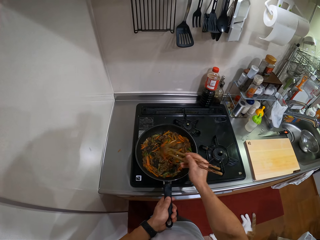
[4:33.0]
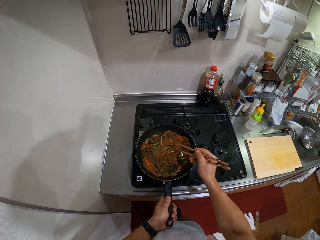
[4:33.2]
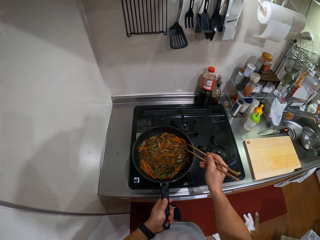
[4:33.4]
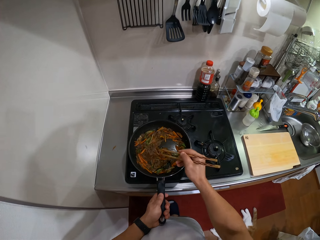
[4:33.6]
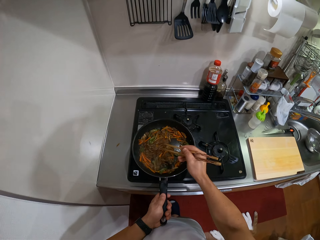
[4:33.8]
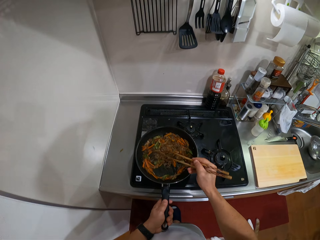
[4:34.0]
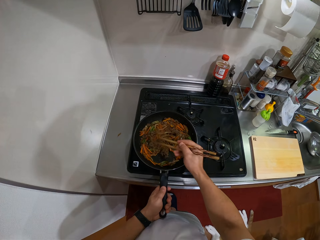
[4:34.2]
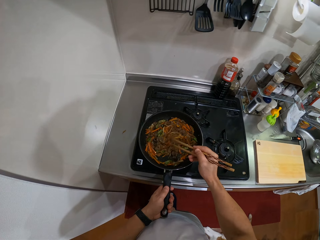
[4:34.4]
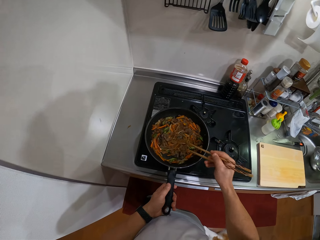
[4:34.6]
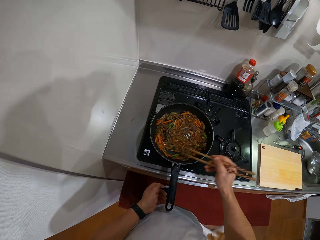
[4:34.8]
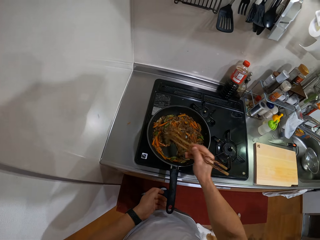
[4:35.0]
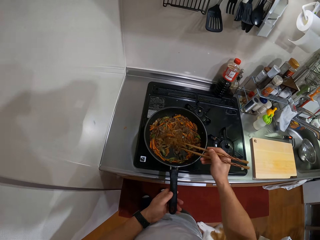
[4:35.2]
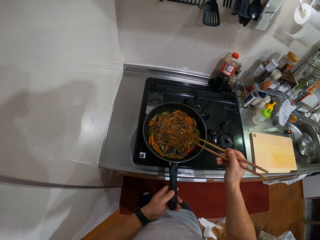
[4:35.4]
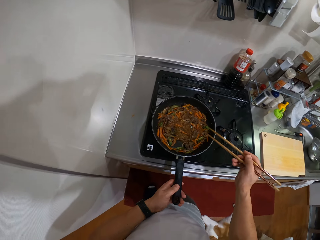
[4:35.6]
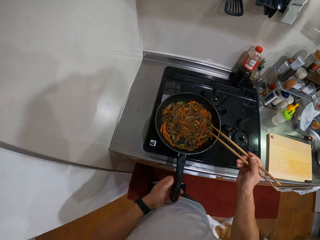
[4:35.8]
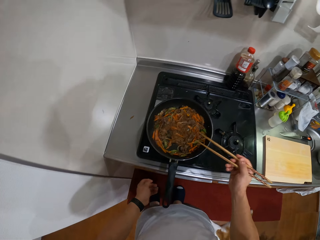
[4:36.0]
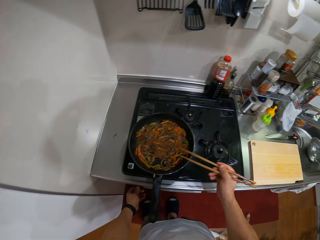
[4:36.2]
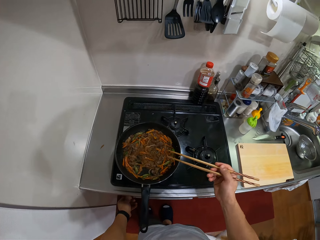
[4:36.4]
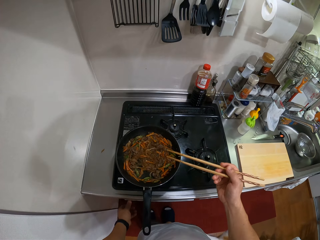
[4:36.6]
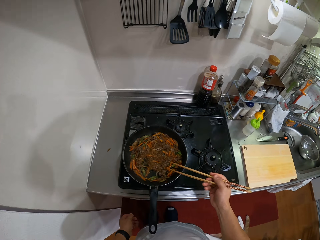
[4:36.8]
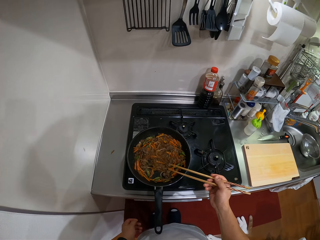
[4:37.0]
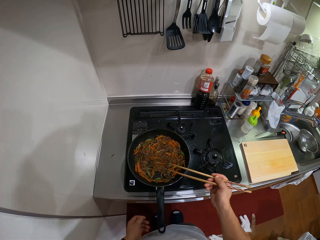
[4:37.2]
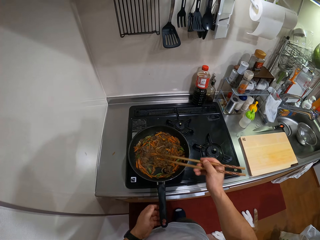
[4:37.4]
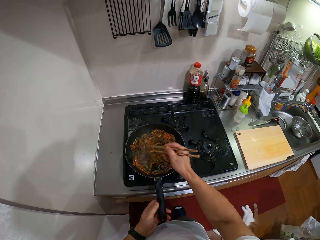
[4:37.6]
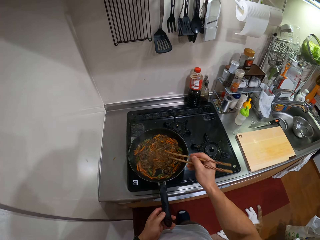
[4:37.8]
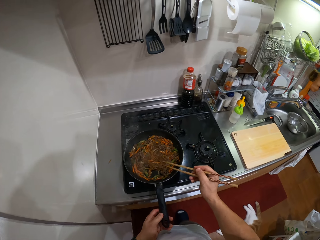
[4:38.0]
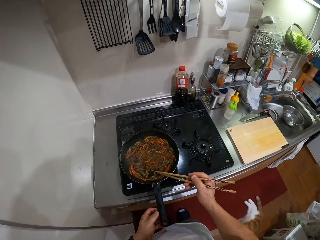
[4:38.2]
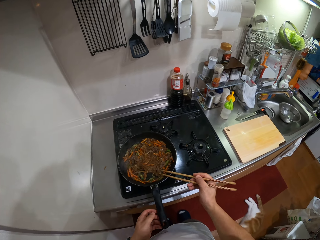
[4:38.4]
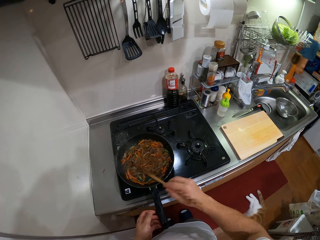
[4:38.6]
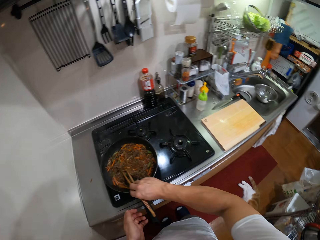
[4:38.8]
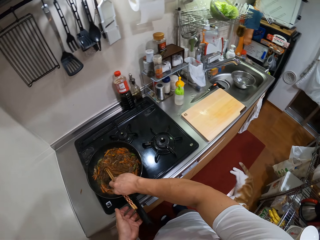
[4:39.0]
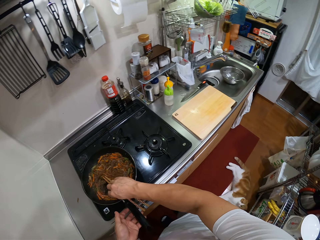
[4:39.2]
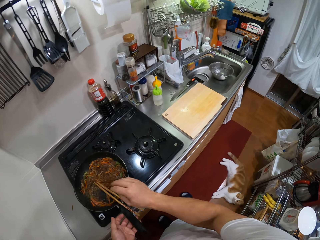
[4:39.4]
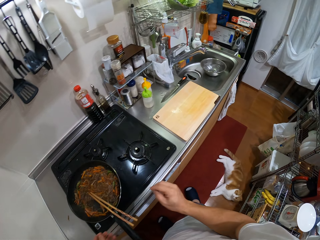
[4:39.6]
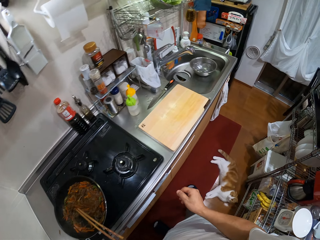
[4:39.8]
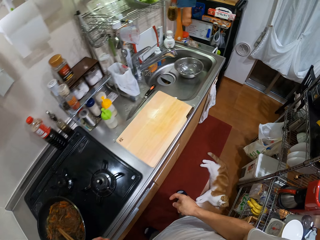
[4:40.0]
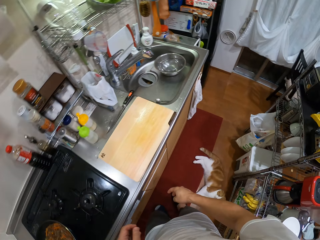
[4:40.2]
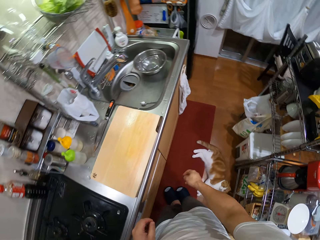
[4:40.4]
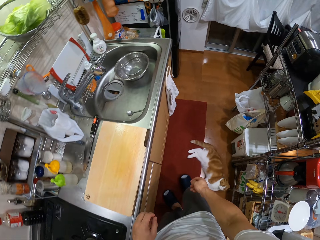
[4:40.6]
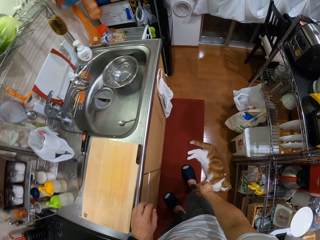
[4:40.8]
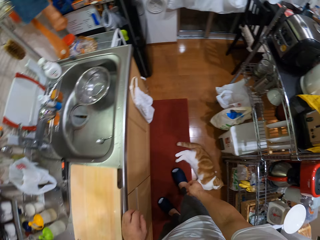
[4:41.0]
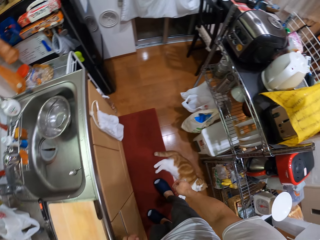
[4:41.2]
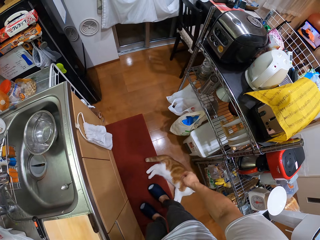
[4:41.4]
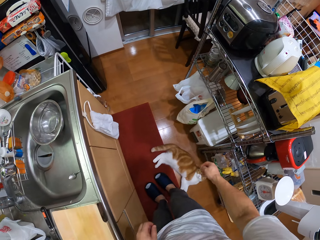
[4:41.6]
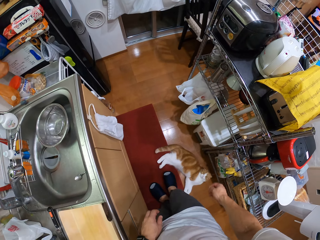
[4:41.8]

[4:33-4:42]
The camera wearer hits the chopsticks in the pan. They operate the cooking stove. They put a hand on the cooker knob. They hold the pan. They hit the chopsticks in the pan. They put the chopsticks in the pan. They walk in the kitchen.

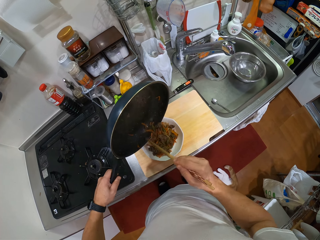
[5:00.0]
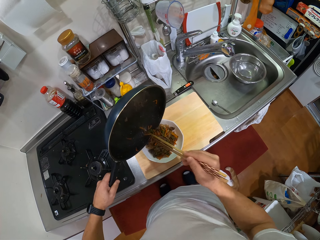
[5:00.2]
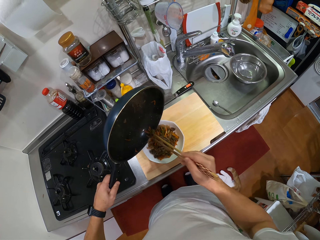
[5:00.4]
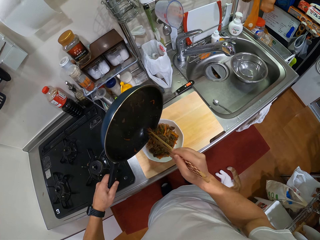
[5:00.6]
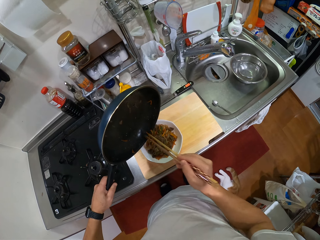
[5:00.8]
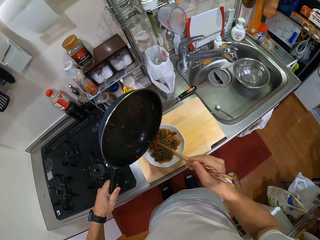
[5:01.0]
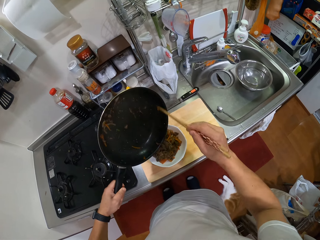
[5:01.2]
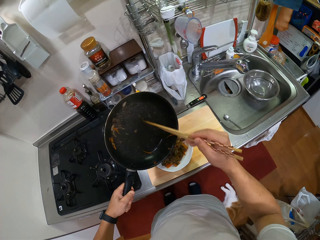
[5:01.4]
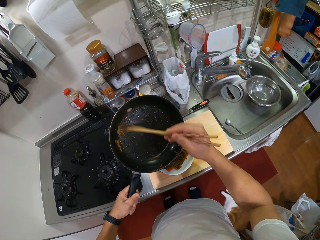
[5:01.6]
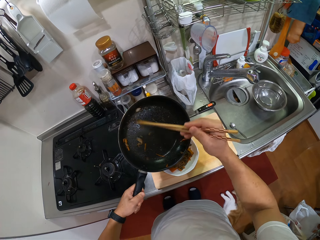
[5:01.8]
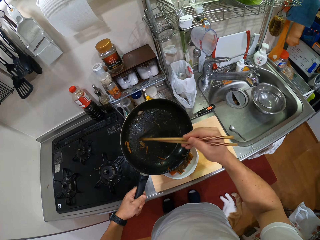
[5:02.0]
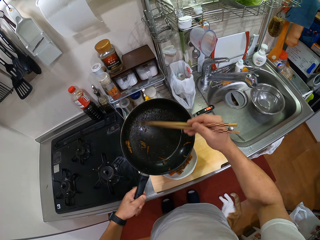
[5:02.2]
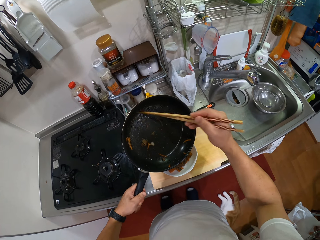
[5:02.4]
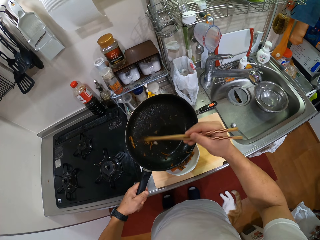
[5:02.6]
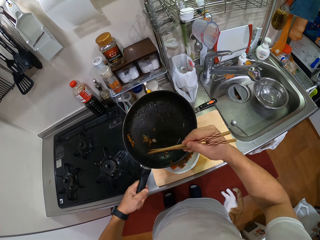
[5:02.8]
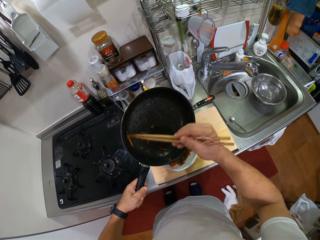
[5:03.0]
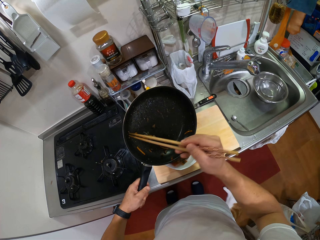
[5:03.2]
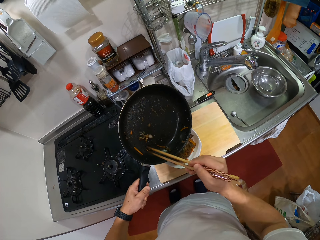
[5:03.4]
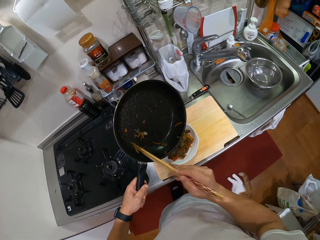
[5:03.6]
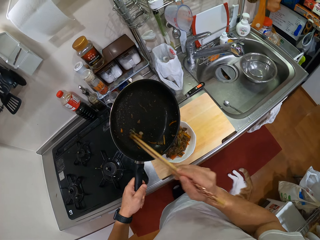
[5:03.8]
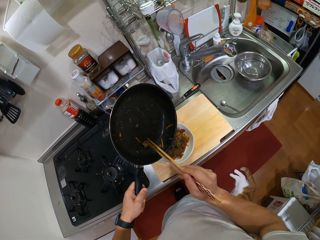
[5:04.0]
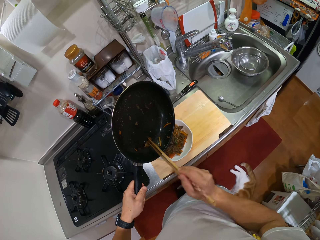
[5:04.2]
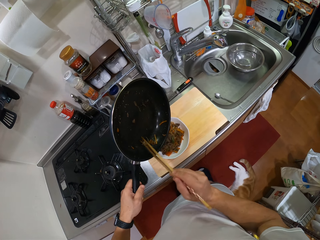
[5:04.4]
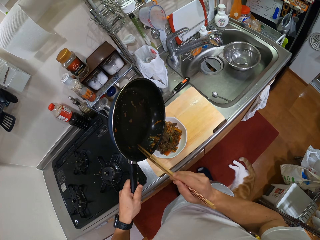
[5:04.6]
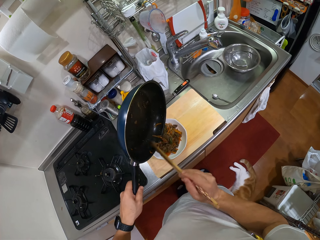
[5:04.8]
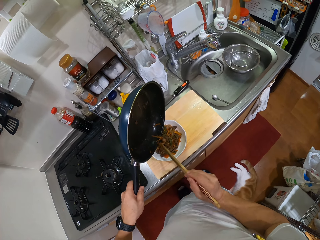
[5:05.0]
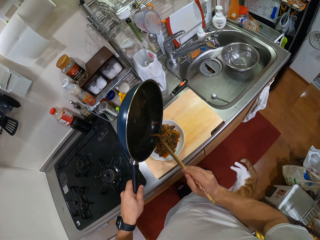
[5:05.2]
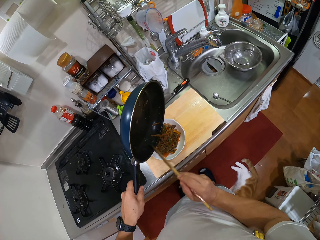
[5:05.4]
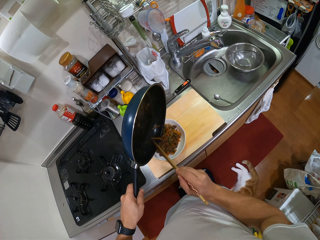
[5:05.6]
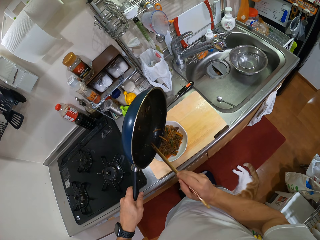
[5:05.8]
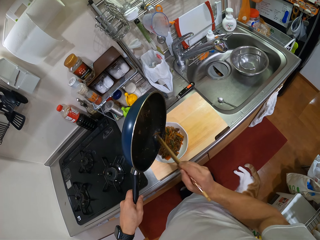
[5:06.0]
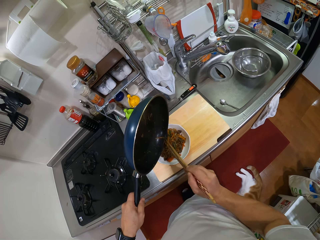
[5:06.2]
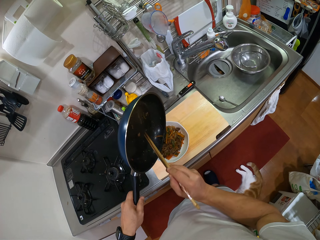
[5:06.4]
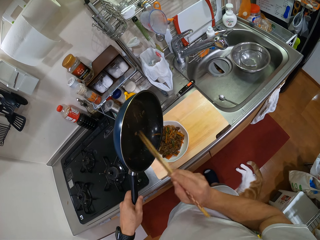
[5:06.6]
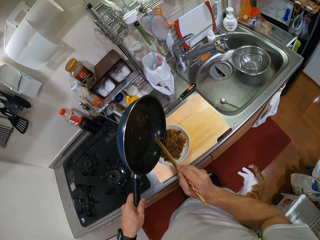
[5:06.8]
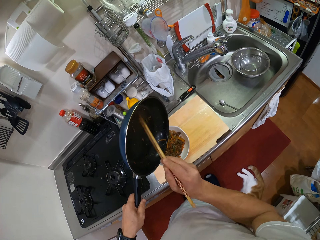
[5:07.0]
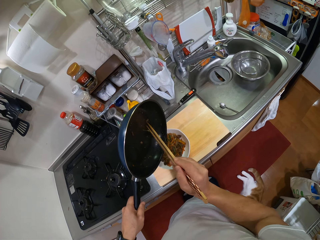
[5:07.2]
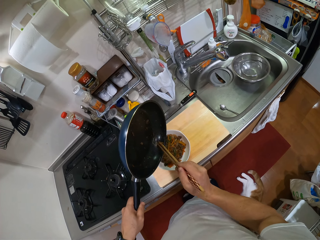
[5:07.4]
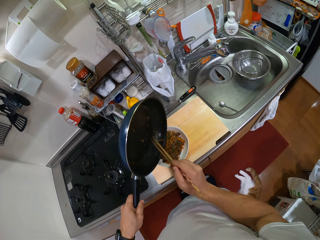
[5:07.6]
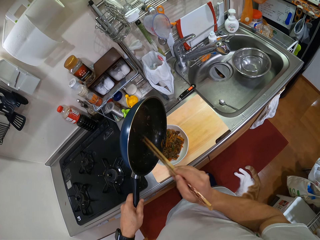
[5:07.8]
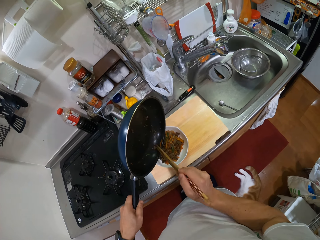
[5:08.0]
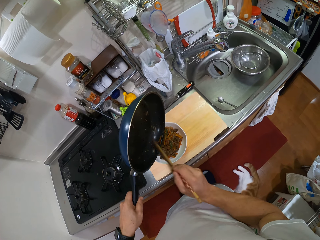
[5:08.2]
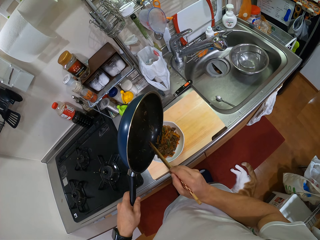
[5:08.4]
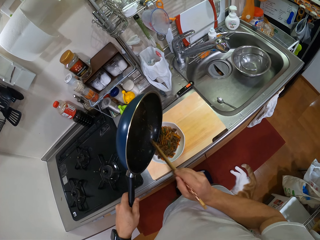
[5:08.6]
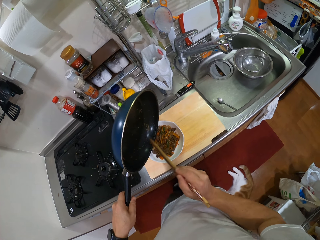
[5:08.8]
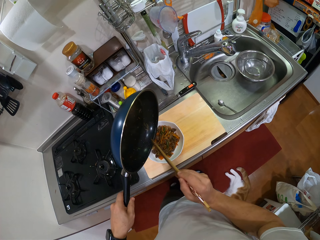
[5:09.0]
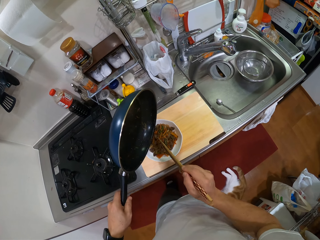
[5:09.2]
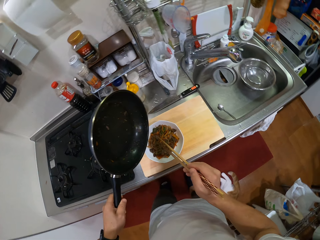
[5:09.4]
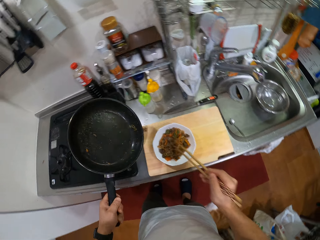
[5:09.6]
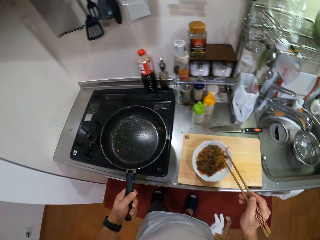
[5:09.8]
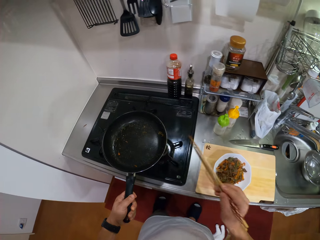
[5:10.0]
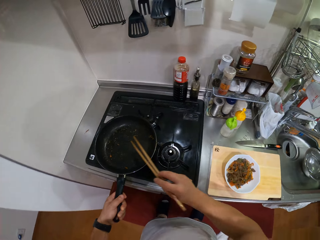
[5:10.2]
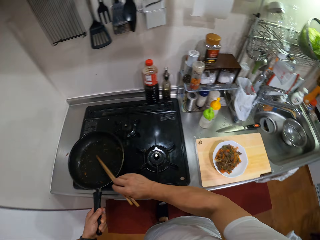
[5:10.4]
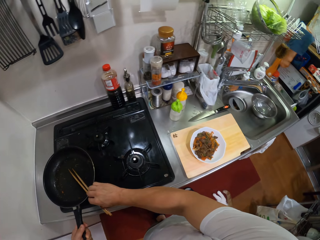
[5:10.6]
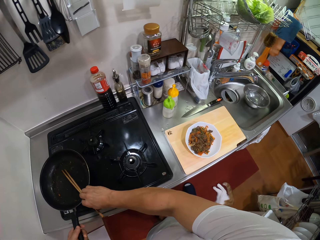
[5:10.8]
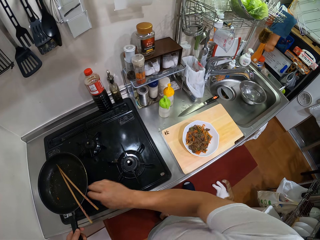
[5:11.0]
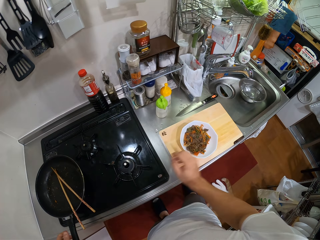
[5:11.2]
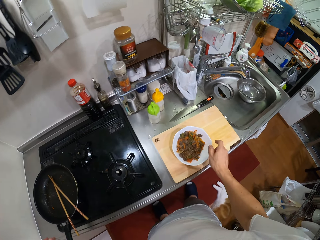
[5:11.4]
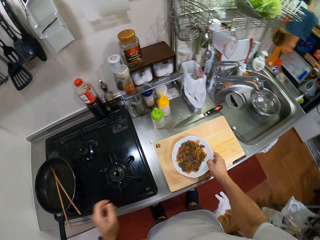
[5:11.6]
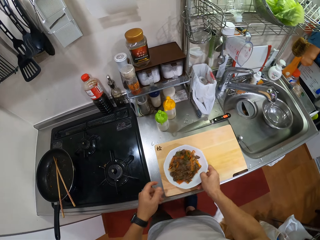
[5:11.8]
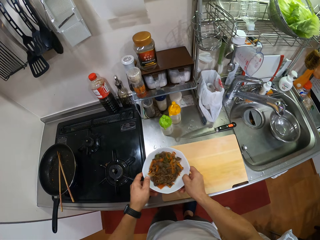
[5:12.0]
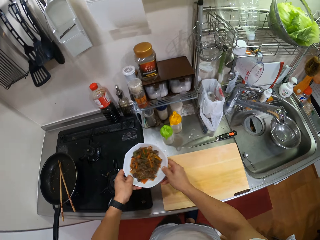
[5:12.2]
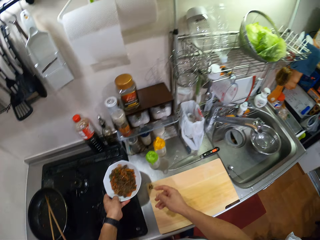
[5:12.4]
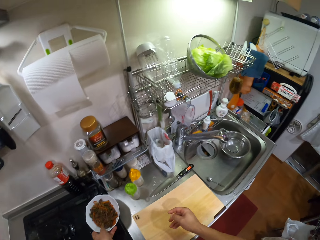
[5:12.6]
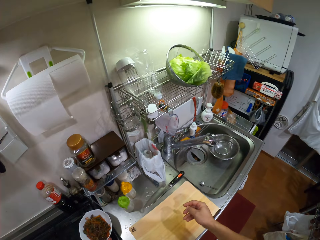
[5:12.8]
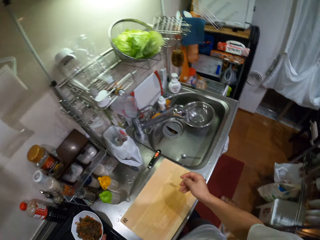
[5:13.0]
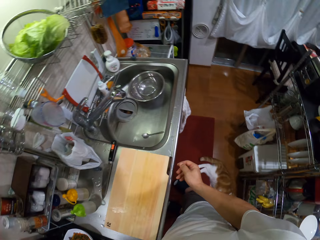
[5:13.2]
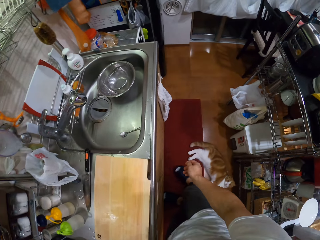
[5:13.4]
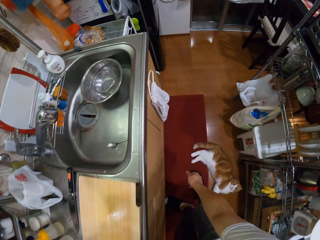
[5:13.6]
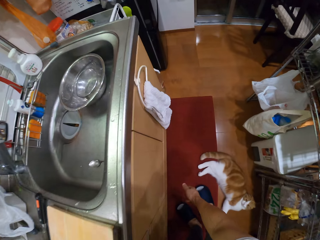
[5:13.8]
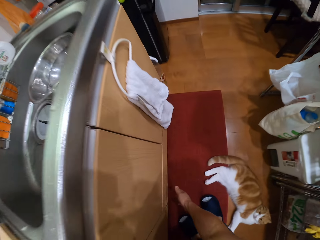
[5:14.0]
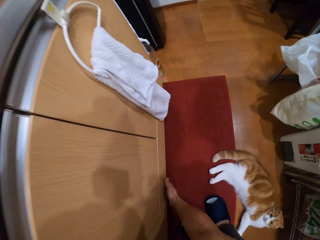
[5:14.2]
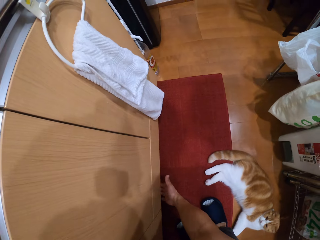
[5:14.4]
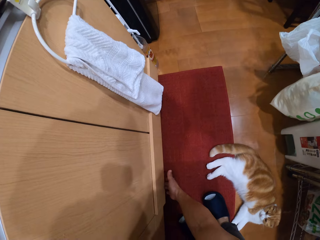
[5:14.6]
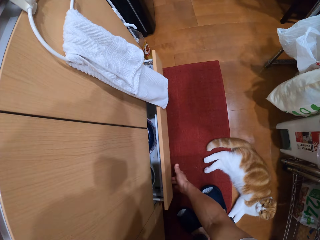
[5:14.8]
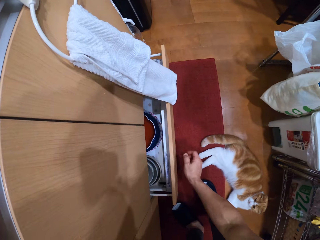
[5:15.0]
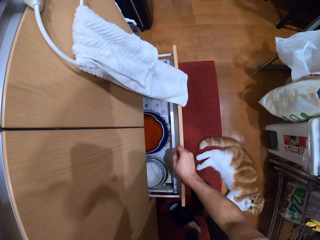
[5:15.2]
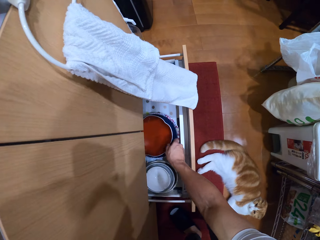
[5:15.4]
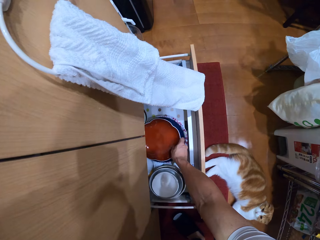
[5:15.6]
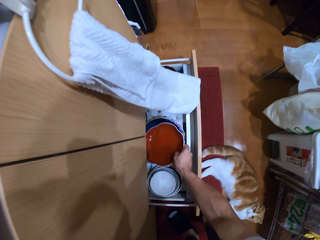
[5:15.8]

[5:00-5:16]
The camera wearer collects food with the chopsticks. They put the food in the plate. They collect food with the chopsticks. They put the food in the plate. They place the pan on the cooking stove. They put the chopsticks in the pan. They pick up the plate. They pass the plate to the right hand. They move the plate aside. They place the plate on the cooking stove. They bend. They open a drawer.
